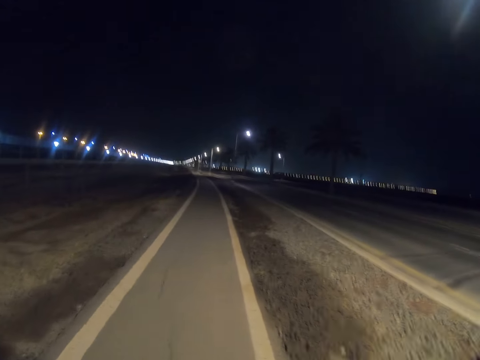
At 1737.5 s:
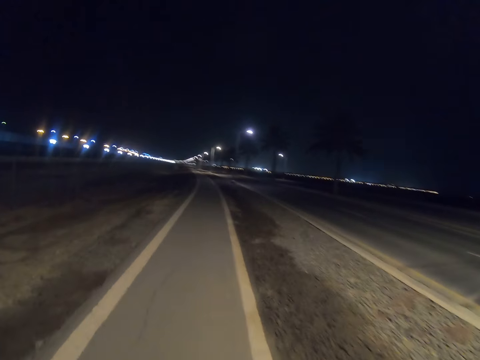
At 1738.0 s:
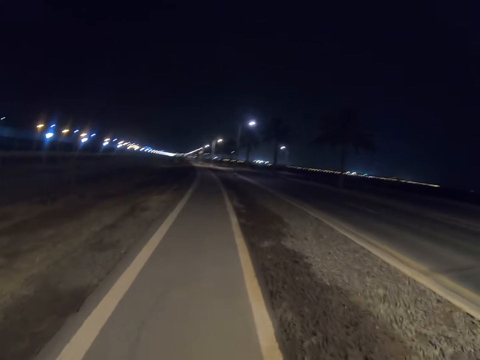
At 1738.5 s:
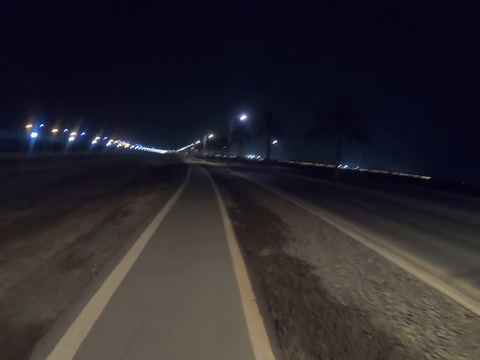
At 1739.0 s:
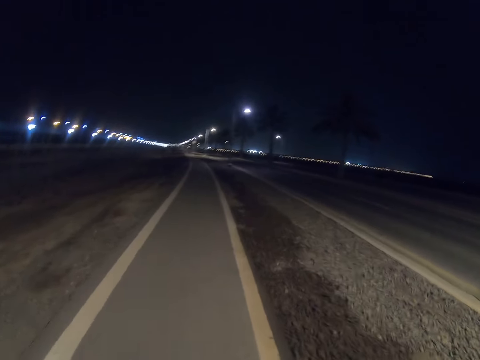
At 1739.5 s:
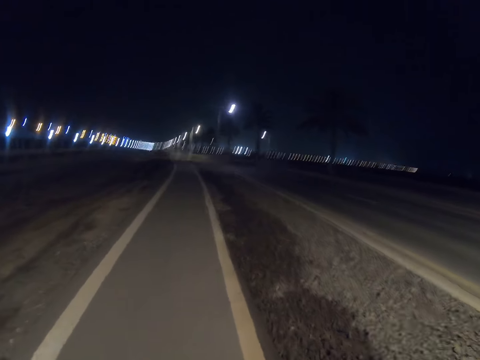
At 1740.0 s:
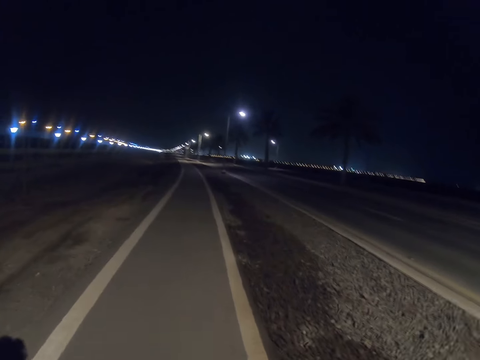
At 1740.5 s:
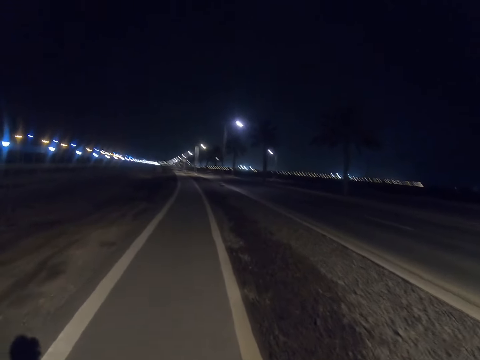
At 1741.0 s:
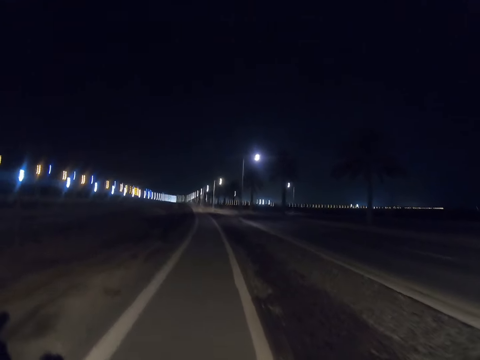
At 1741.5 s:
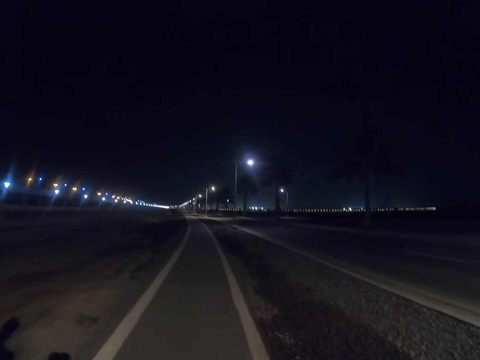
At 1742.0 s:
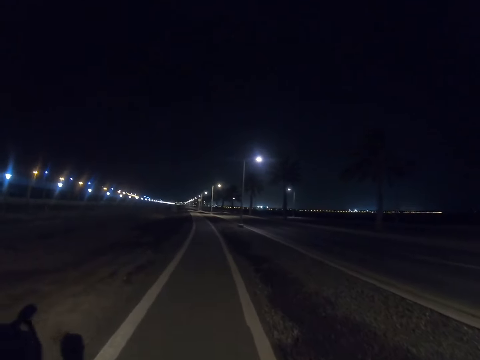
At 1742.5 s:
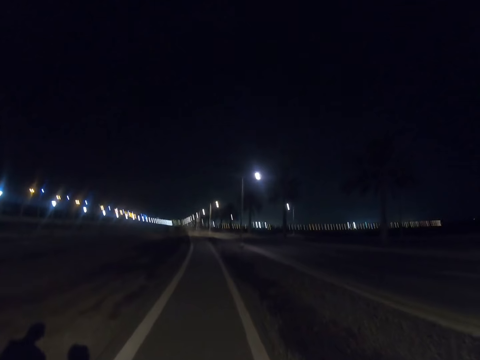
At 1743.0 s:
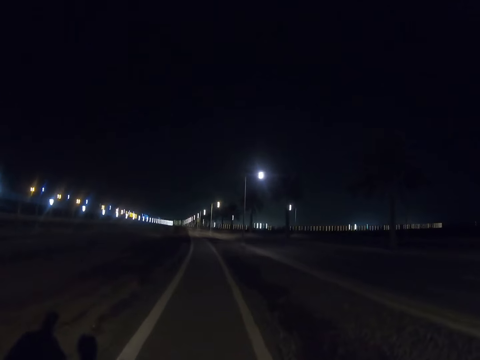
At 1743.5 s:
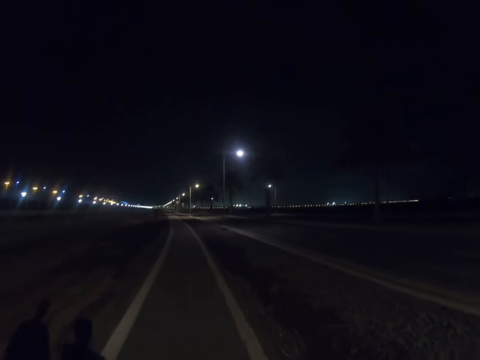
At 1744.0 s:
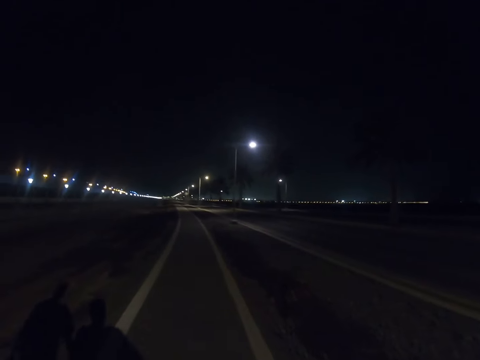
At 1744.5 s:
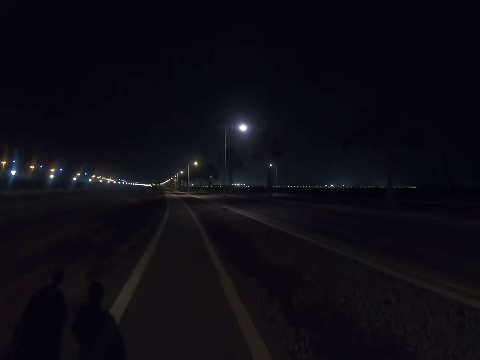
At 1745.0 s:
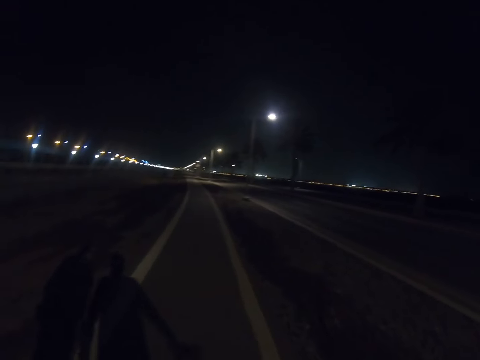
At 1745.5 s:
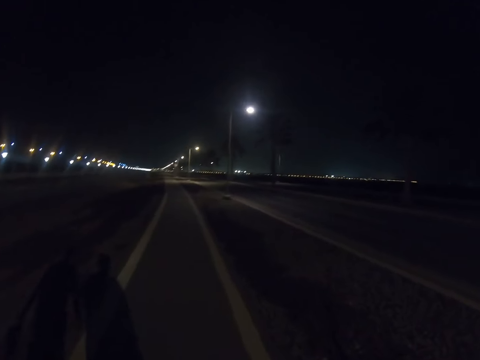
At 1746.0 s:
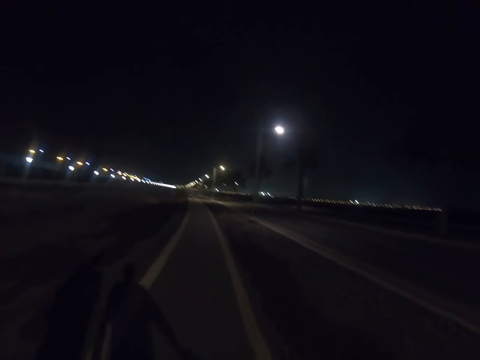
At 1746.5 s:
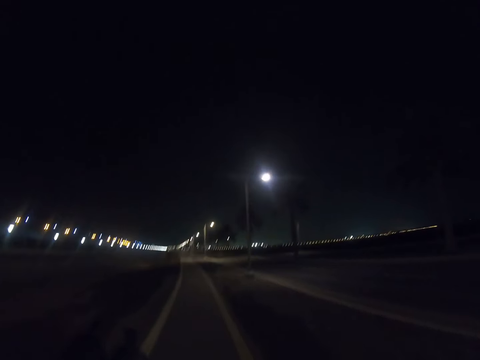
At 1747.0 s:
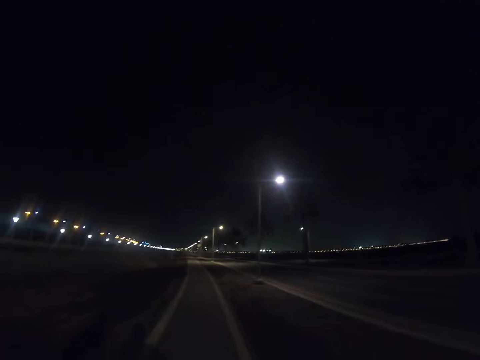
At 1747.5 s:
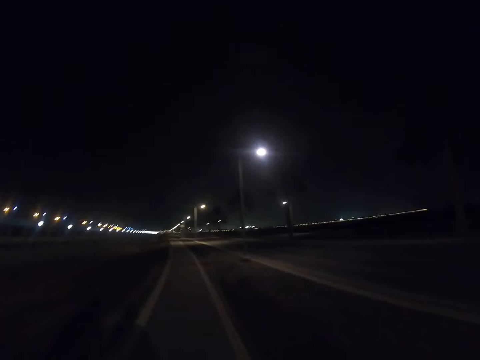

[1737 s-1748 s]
A person walks down the highway.

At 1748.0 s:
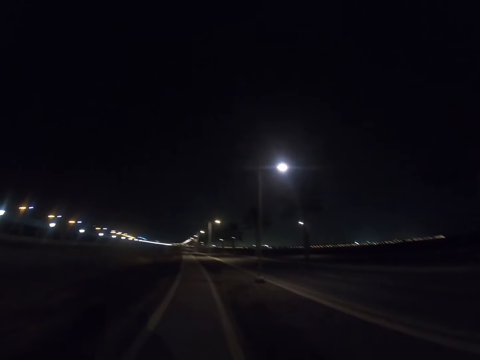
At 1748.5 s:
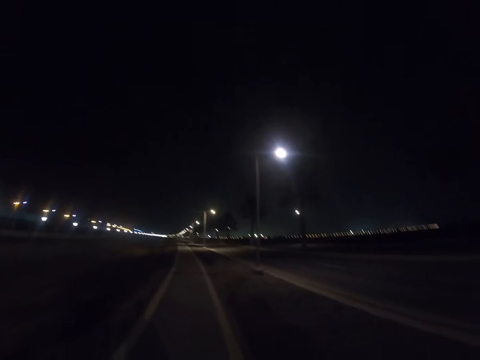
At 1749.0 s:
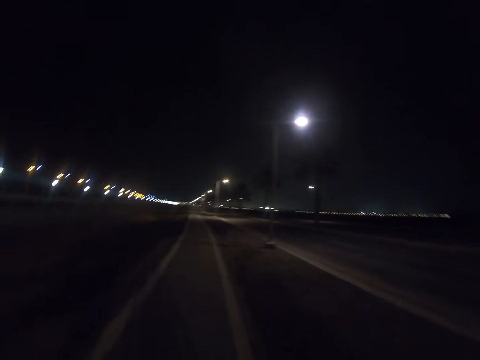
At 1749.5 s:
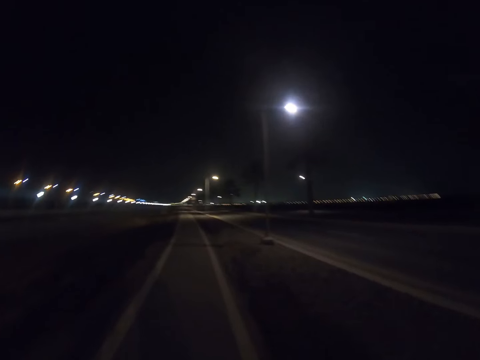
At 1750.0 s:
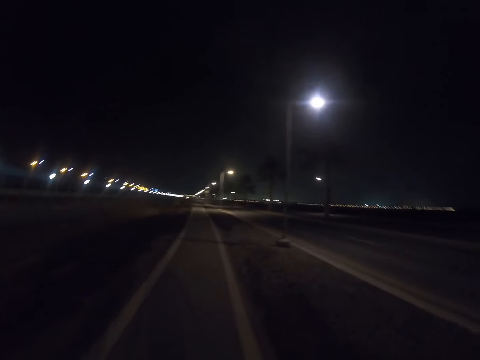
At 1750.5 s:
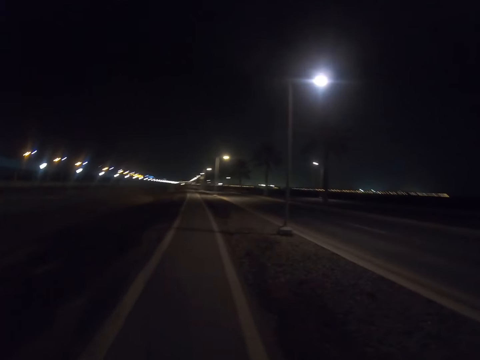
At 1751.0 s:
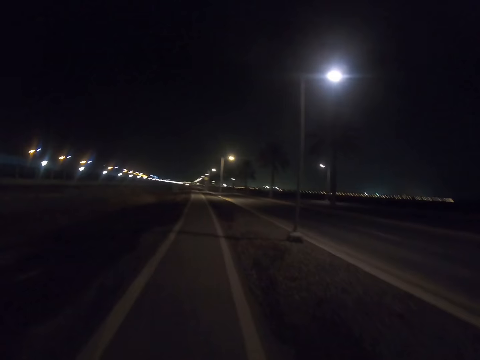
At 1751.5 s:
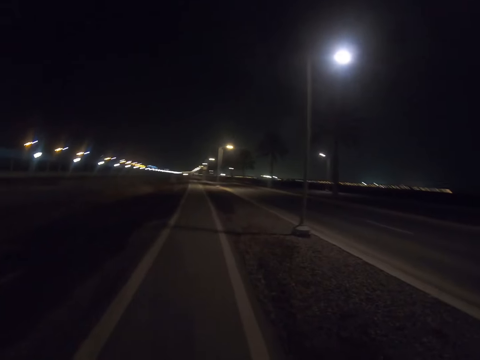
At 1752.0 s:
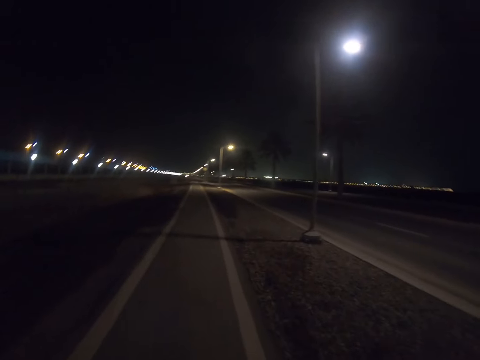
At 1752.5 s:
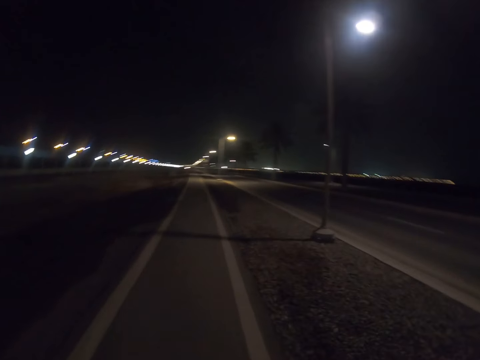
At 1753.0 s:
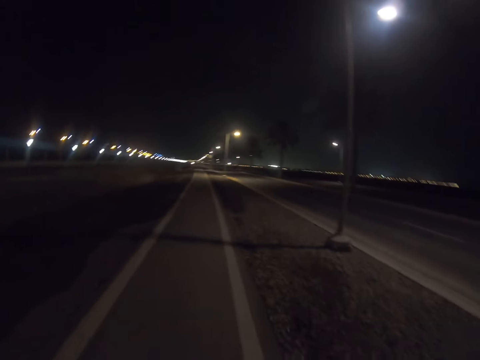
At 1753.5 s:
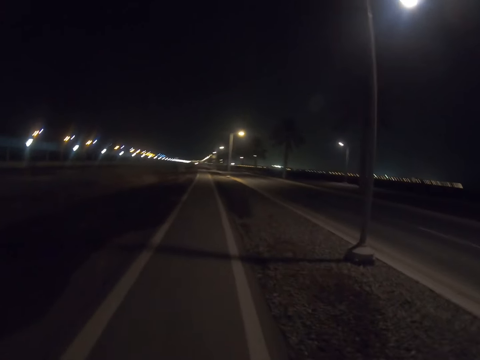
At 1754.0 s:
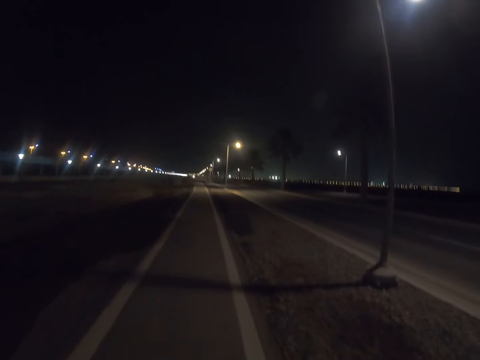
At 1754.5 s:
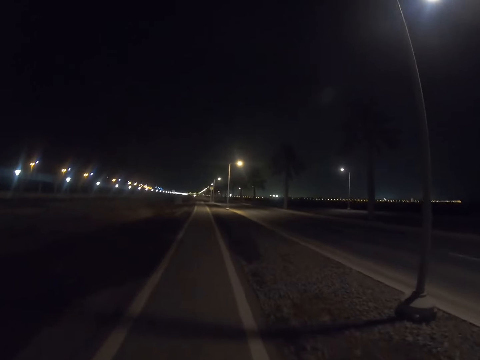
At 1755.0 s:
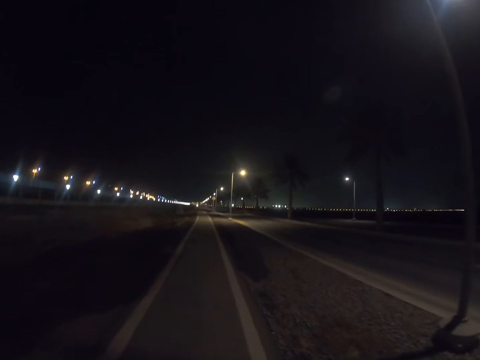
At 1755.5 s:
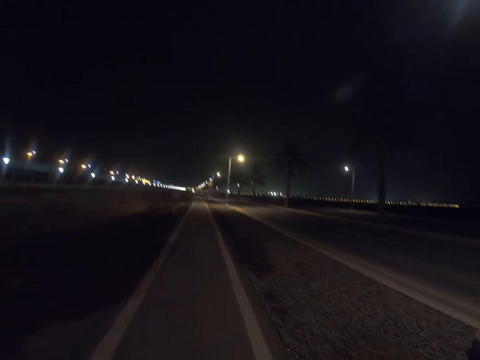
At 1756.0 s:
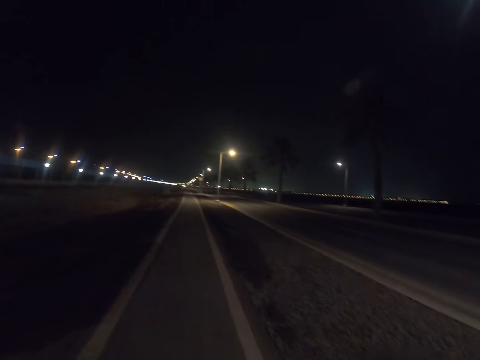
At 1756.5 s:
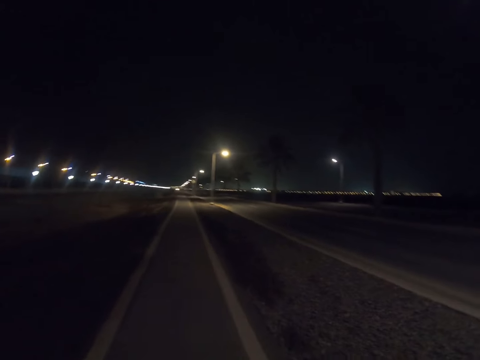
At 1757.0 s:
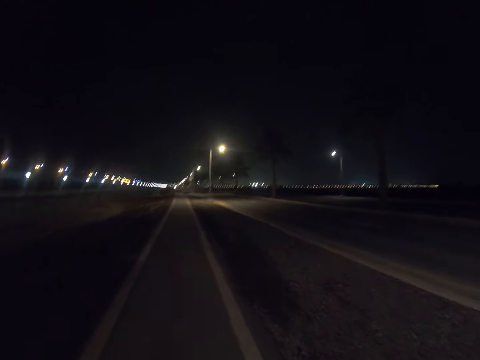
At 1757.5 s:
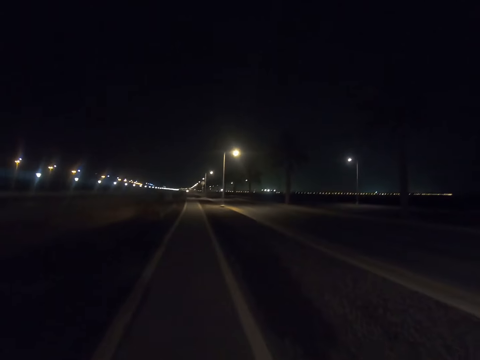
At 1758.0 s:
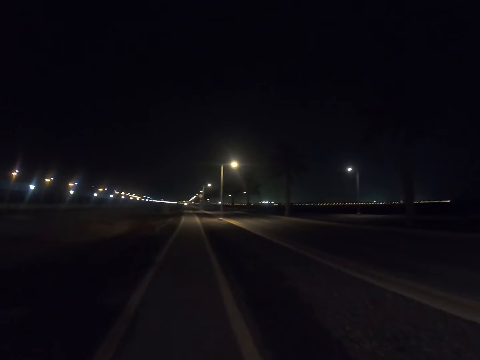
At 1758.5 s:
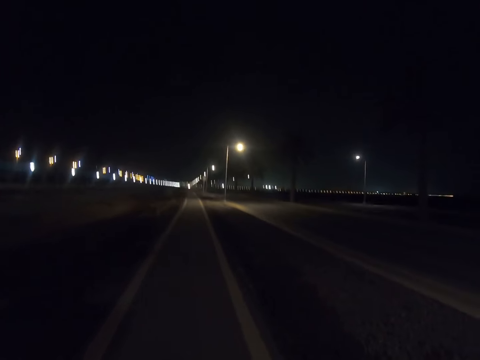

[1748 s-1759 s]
The camera wearer walks down the highway.

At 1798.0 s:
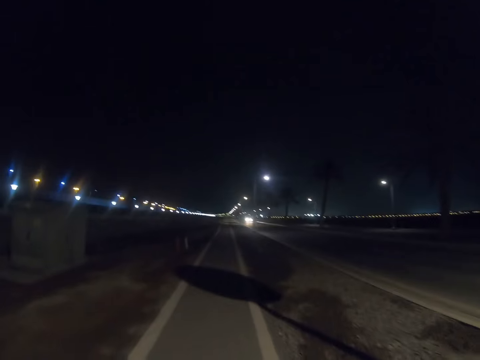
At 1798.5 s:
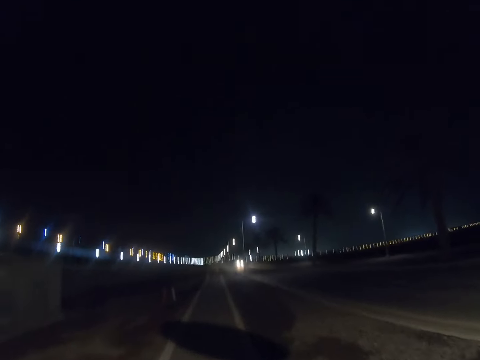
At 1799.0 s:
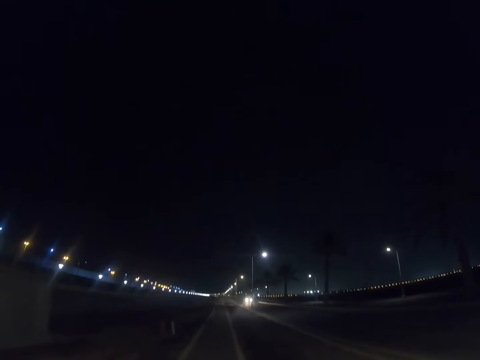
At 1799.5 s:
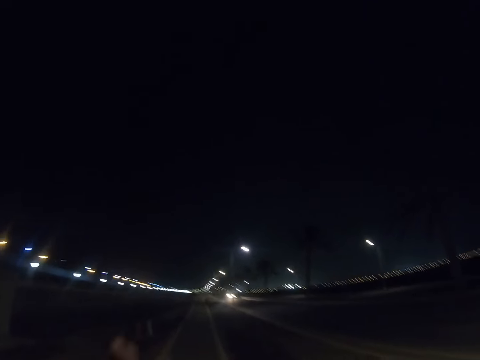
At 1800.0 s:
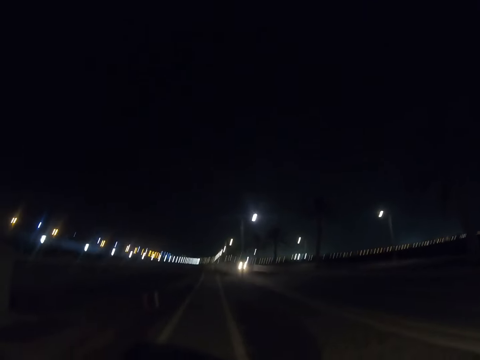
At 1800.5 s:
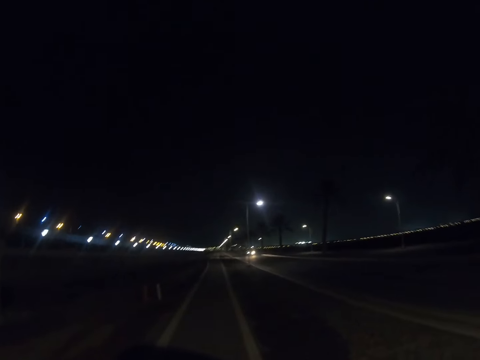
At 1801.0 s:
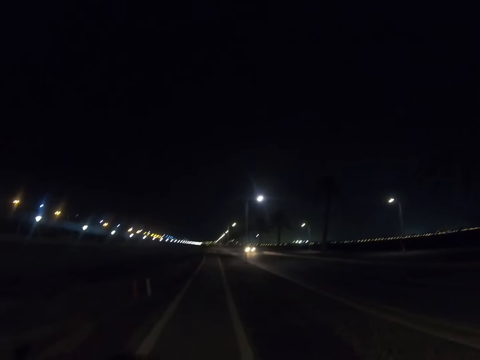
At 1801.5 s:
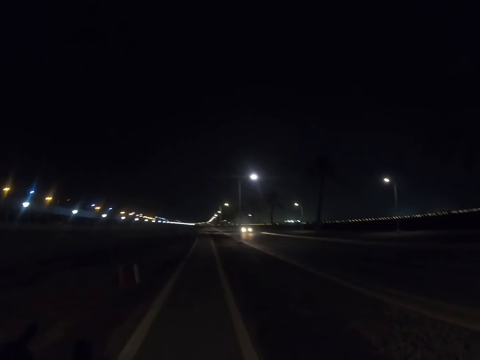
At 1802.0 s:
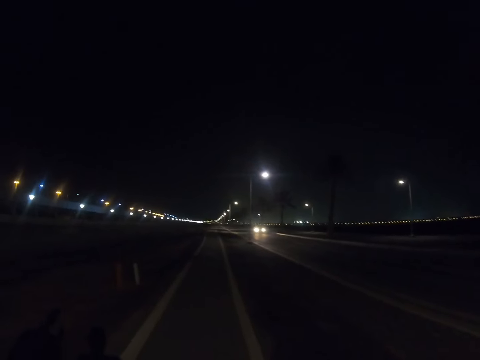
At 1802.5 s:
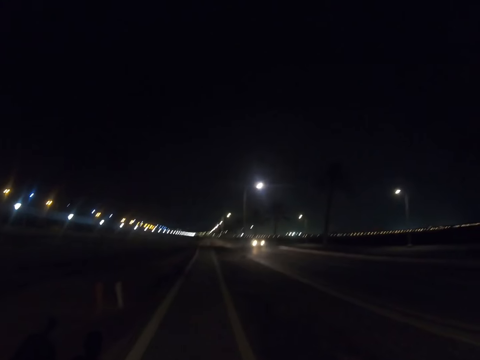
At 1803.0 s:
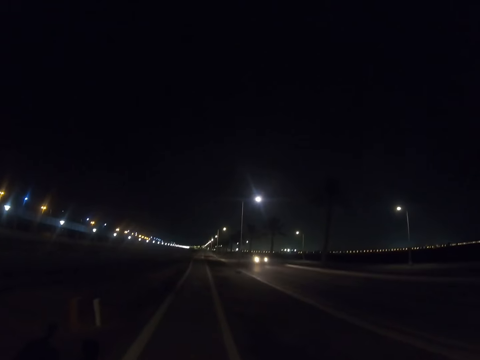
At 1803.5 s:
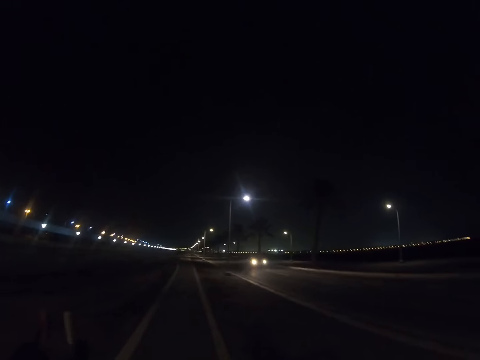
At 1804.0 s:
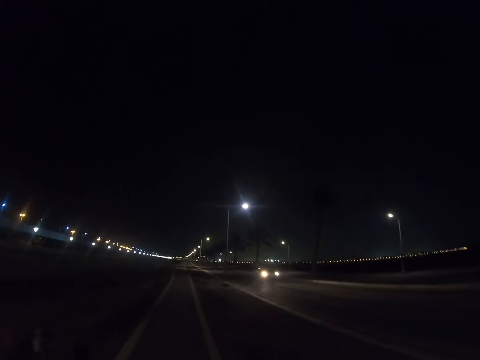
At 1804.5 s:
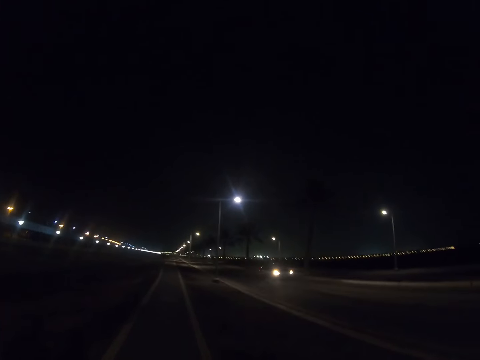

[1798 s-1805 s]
The camera wearer raises the hand. They walk down the highway.
